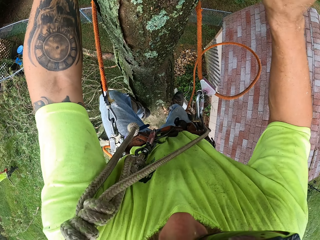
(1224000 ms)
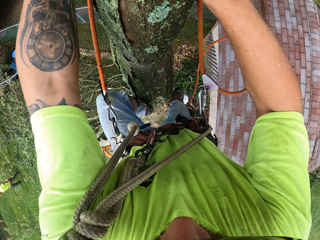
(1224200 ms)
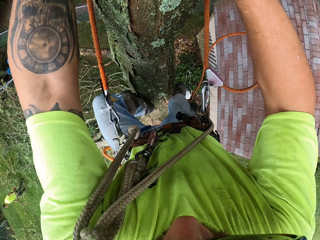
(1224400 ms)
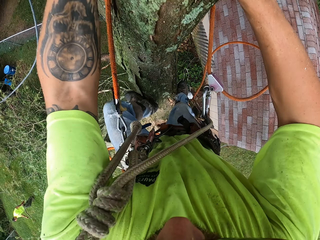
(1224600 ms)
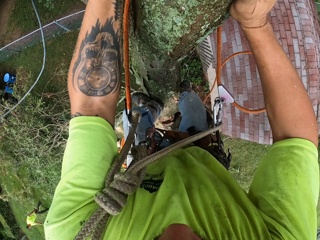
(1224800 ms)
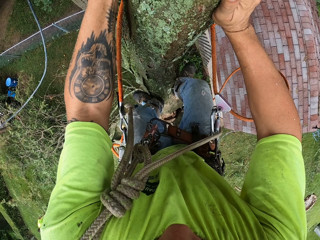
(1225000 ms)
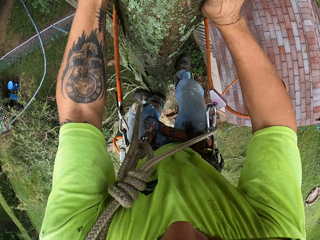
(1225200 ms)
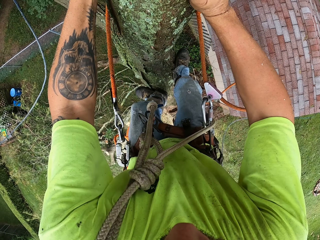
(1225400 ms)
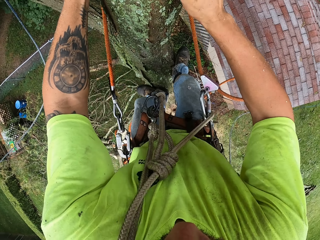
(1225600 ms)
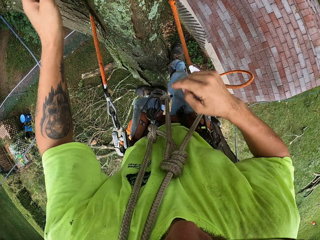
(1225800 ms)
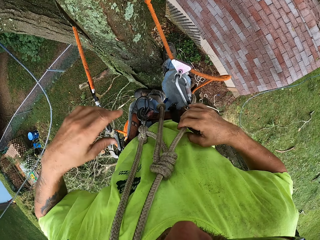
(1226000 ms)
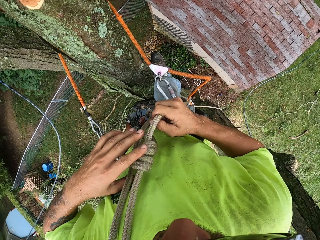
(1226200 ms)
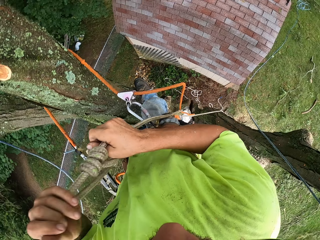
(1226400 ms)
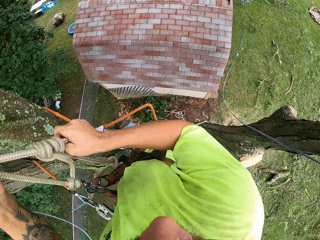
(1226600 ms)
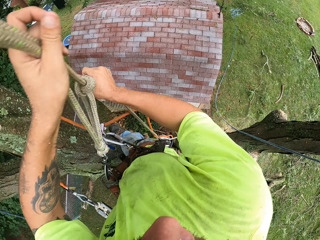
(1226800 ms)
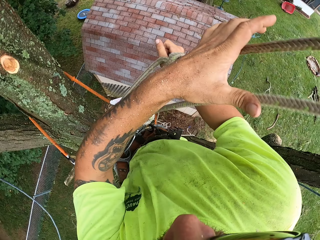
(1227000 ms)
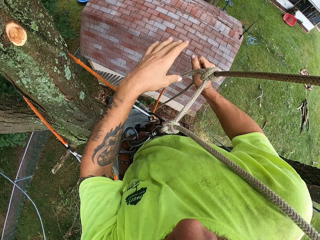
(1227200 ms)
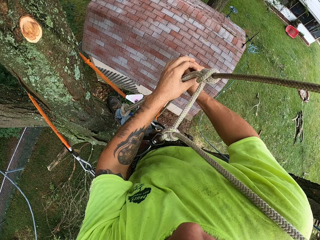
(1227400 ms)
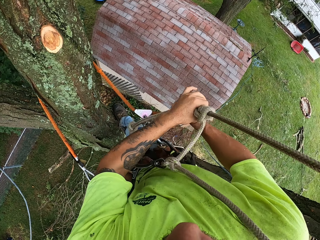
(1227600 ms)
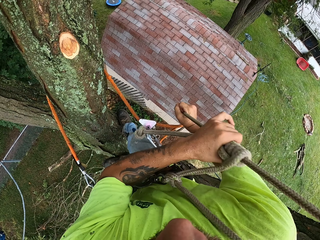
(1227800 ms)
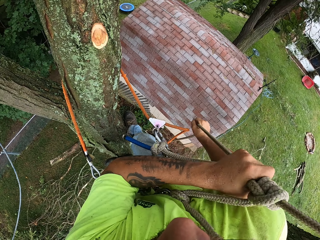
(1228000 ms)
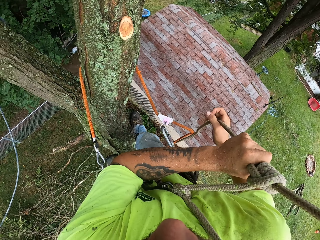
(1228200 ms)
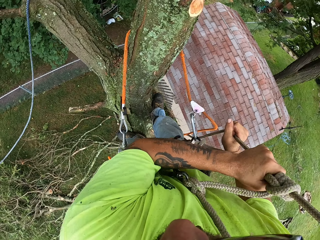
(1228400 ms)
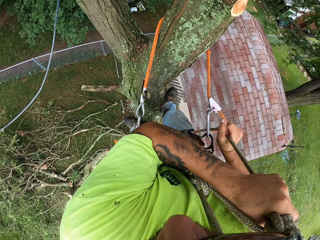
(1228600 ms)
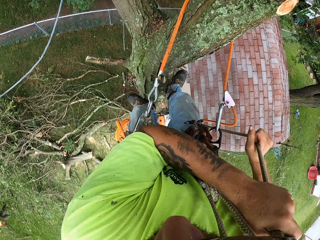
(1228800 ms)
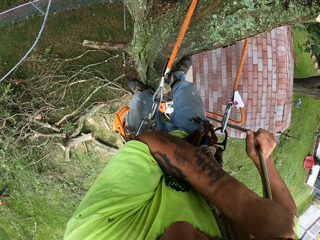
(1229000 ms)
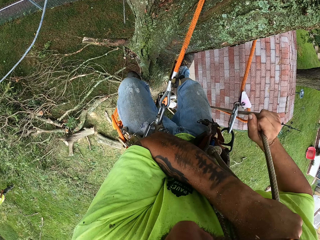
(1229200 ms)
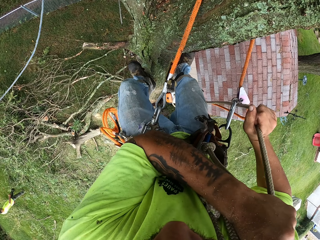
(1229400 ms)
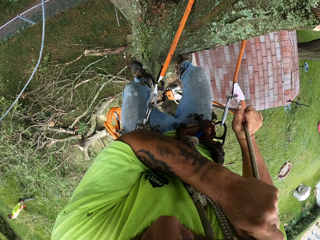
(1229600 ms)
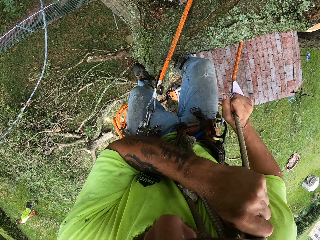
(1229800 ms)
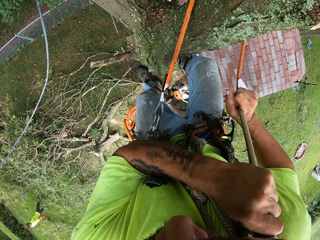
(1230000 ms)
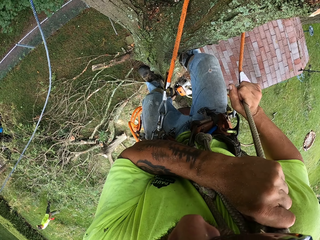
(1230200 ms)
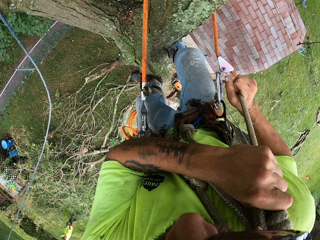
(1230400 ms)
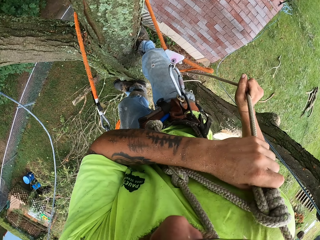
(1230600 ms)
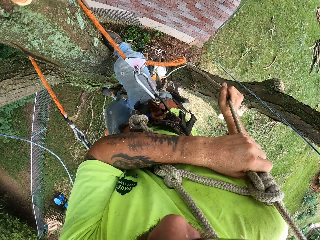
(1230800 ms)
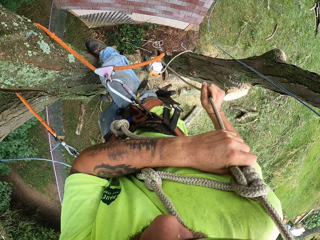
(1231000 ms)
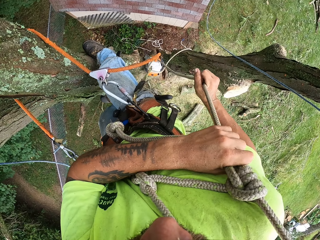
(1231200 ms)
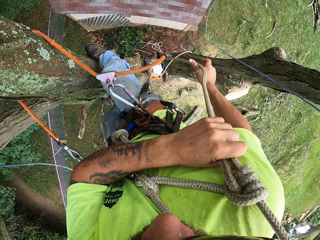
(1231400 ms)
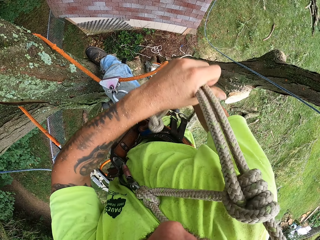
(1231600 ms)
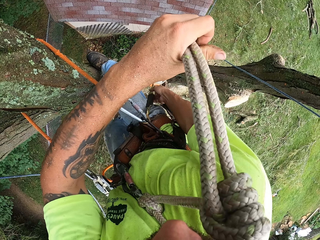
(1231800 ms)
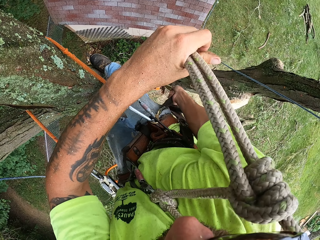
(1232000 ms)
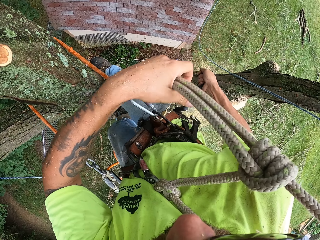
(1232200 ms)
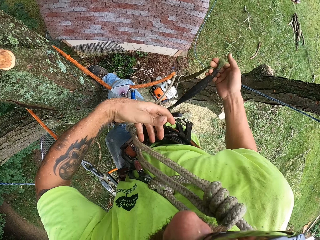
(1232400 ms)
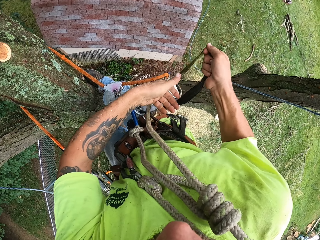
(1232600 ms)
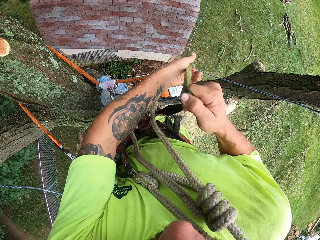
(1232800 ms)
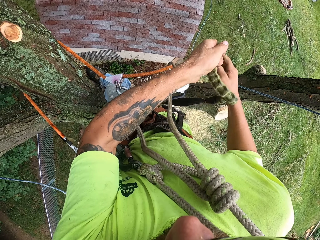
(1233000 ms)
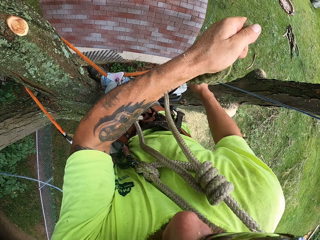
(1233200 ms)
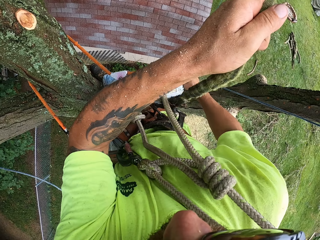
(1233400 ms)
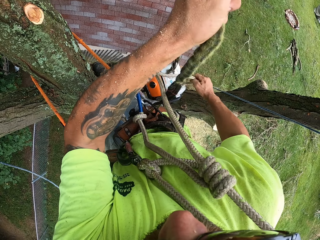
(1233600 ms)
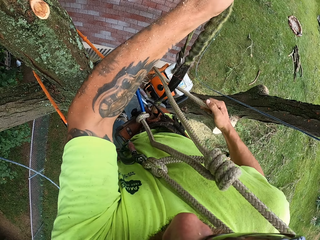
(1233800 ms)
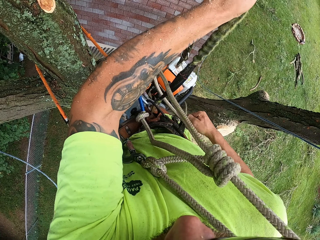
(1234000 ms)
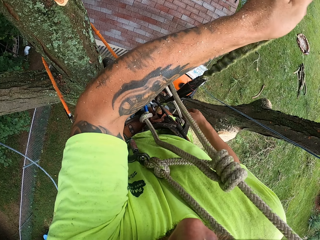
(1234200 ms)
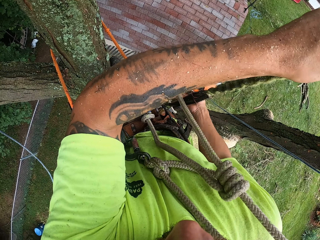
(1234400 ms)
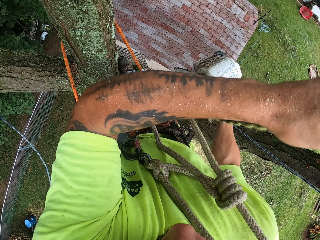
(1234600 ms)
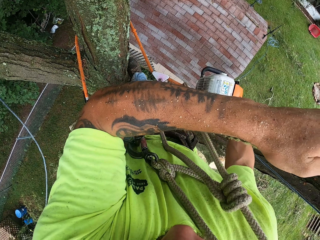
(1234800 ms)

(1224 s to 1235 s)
The camera wearer holds the tree with his right hand. He climbs the tree. He adjusts the rope with both hands. He pulls the rope with his right hand. He pulls the rope with both hands.

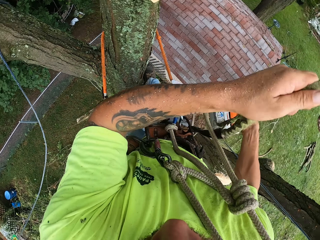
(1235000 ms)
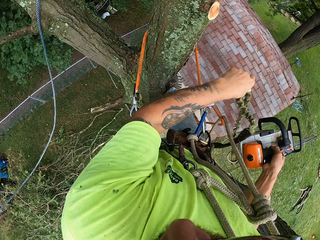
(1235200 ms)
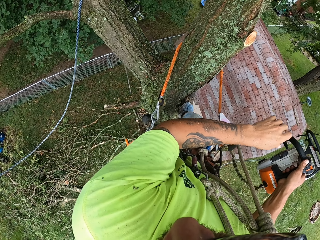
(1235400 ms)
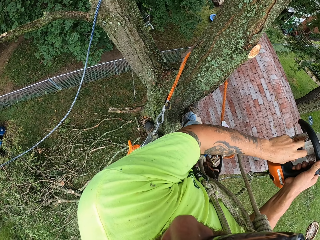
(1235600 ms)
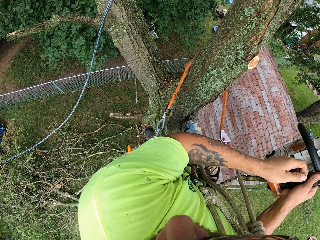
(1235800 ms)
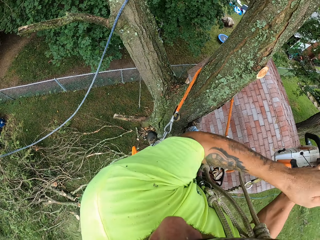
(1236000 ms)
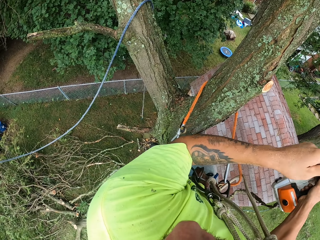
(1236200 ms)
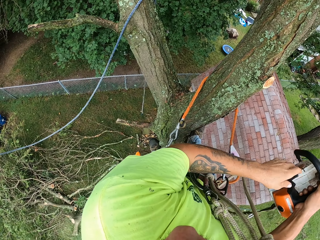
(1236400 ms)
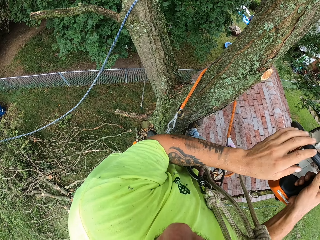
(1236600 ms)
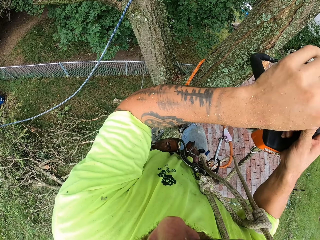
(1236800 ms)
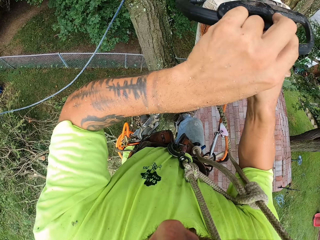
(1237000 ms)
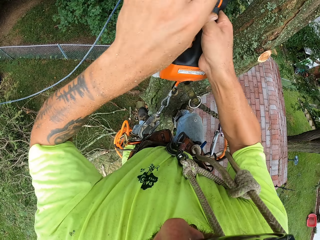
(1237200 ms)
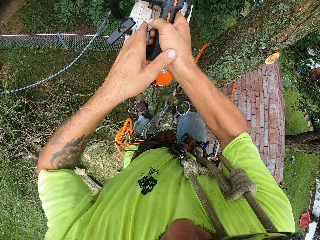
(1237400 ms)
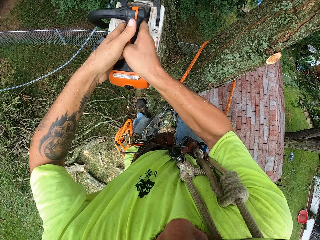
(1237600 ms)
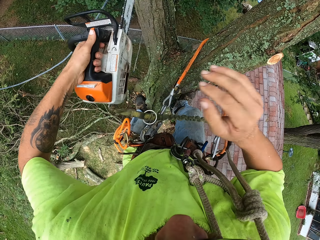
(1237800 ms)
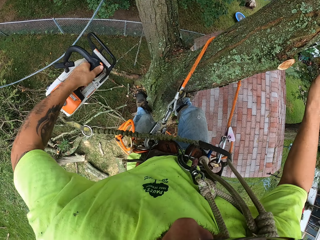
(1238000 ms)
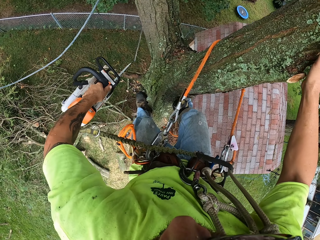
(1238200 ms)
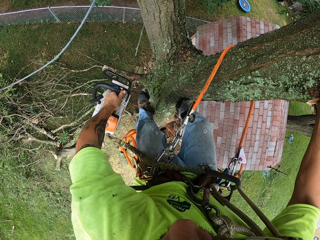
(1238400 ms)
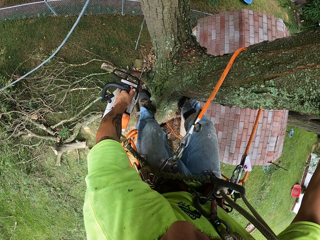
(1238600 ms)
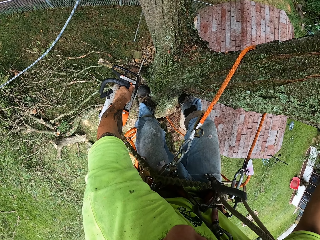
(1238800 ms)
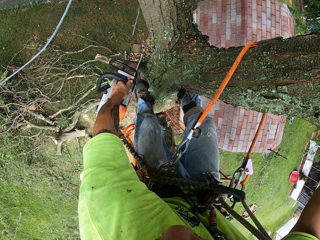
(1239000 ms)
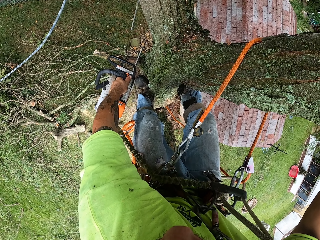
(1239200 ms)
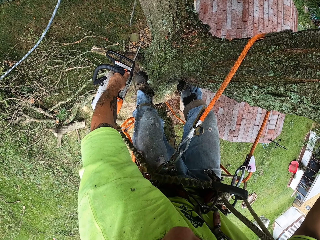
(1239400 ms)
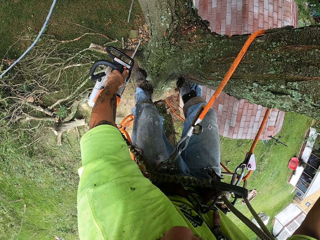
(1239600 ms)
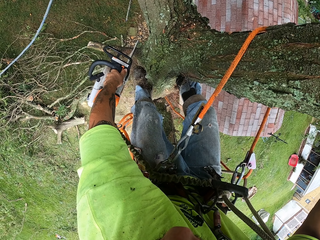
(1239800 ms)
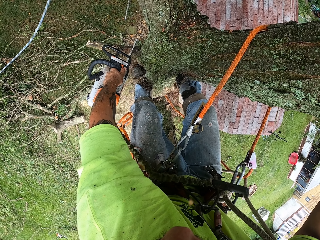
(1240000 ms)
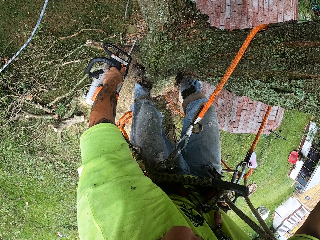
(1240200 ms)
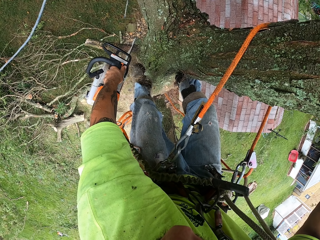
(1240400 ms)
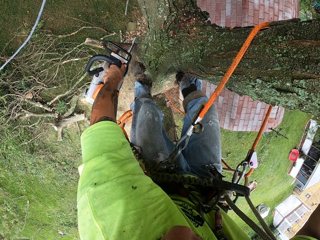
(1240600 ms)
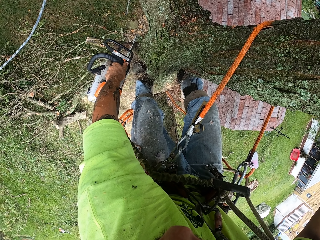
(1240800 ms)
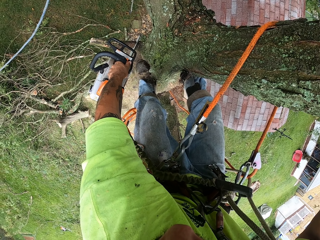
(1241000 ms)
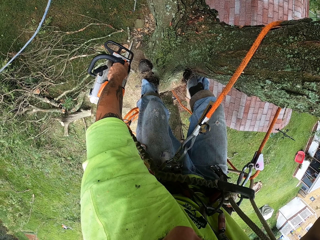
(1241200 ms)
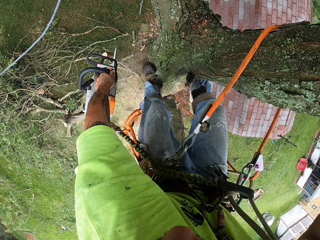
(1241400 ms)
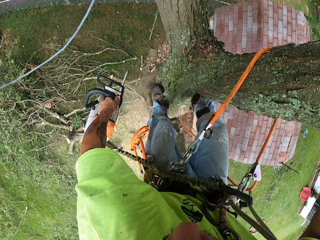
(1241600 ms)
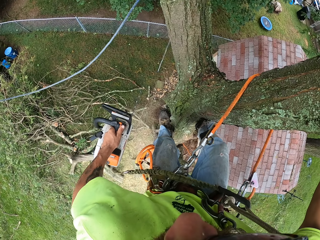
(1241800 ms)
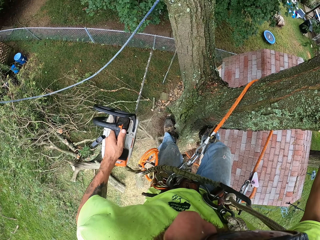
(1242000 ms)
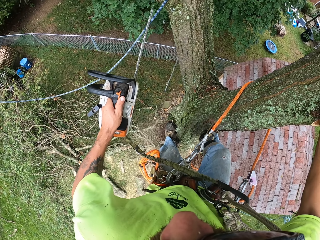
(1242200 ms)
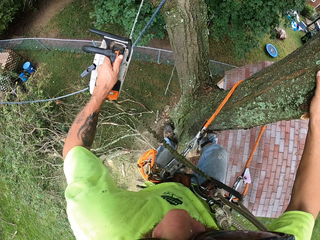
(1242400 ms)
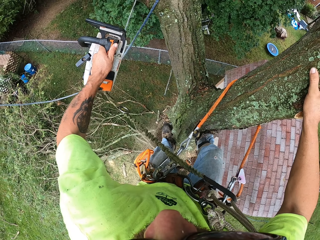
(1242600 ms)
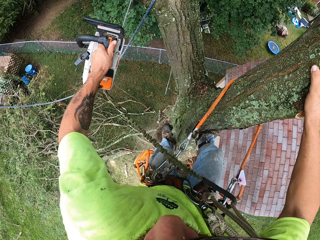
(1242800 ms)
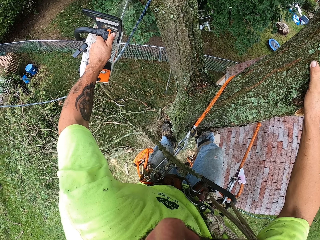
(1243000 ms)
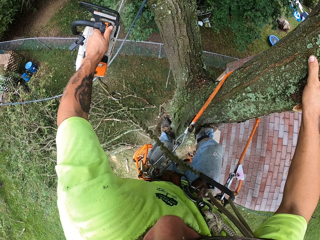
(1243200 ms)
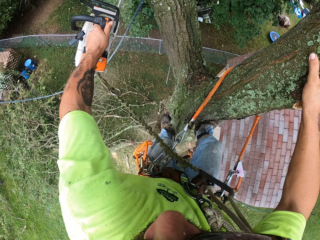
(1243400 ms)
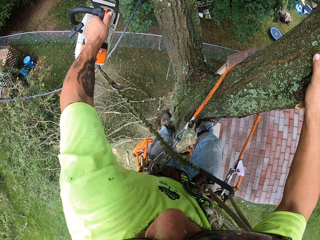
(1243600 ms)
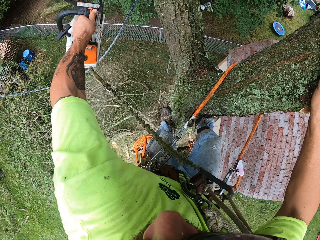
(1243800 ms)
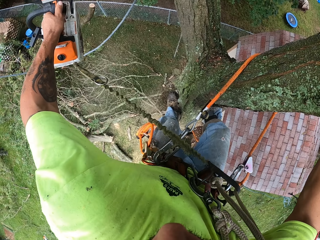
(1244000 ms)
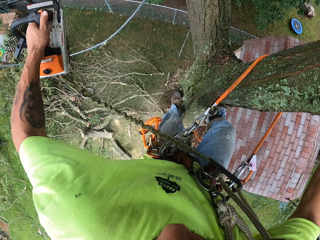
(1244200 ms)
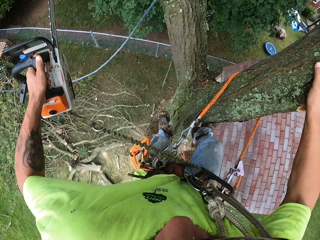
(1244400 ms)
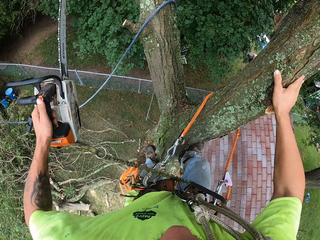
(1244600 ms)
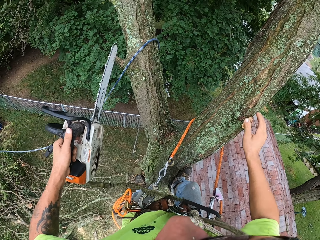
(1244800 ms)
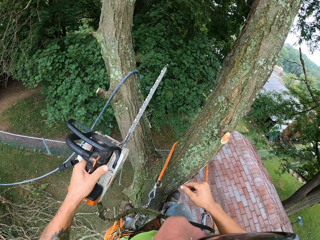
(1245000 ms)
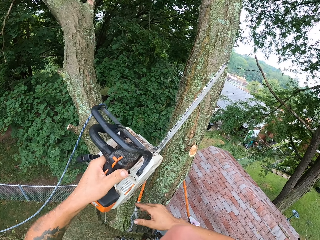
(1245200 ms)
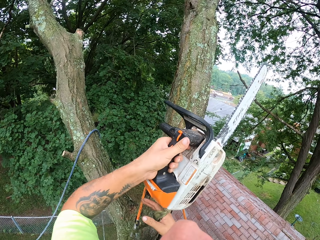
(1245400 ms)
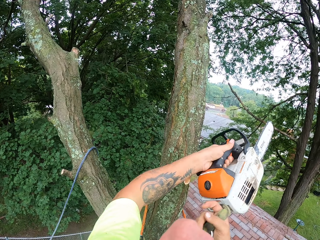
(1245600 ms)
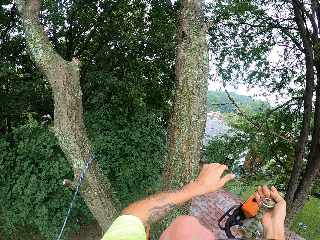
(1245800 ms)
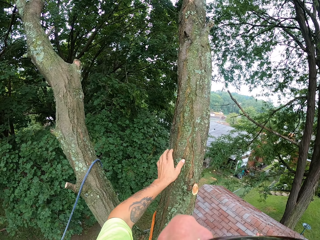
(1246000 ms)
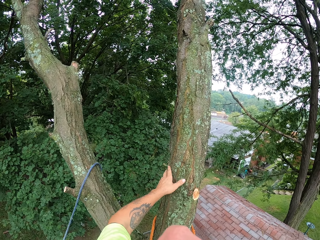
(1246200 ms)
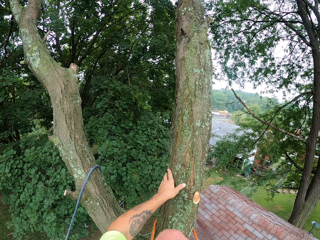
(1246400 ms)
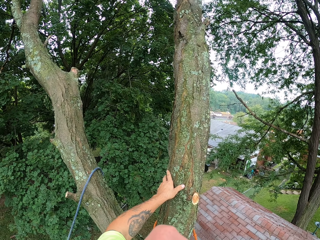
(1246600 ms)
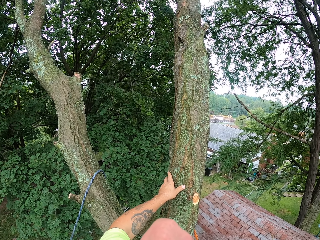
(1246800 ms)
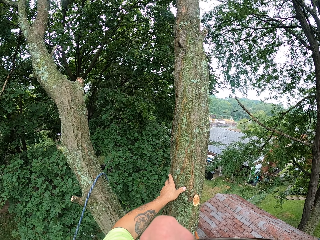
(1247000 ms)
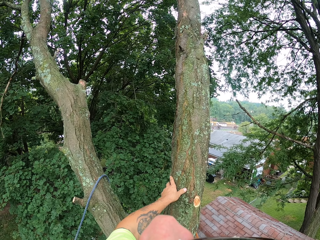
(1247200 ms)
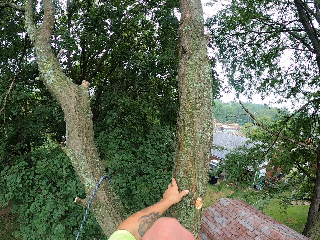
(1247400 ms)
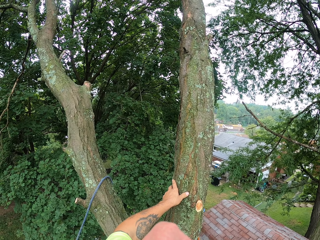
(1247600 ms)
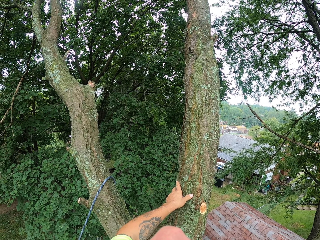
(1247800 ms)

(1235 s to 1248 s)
The camera wearer holds the chainsaw handle with his right hand. He starts the chainsaw with both hands. He holds the chainsaw with the left hand. He cuts the tree with the chainsaw in his left hand. He passes the chainsaw from his left hand to his right hand. He holds the tree with his left hand.
